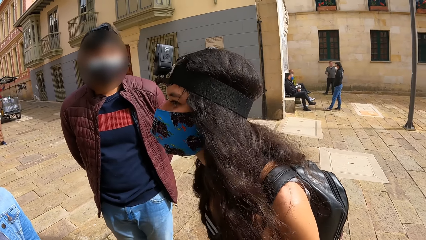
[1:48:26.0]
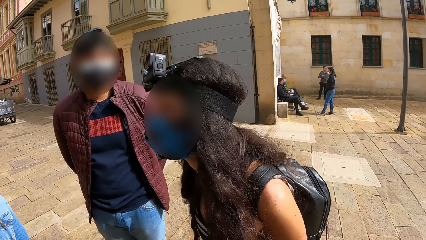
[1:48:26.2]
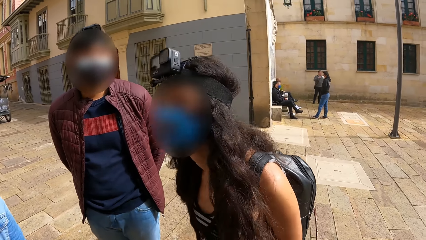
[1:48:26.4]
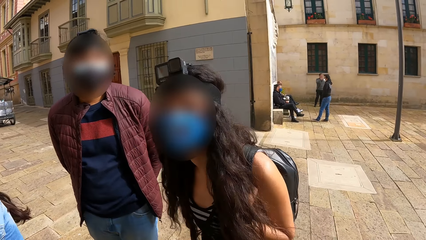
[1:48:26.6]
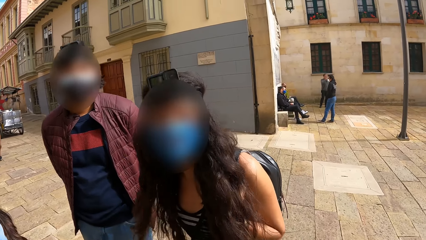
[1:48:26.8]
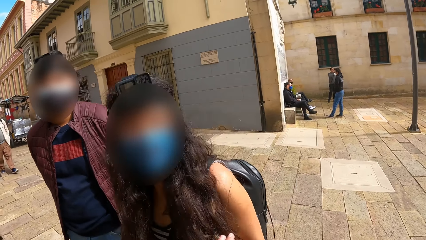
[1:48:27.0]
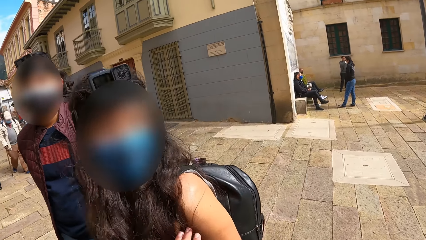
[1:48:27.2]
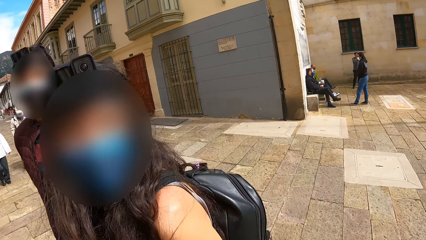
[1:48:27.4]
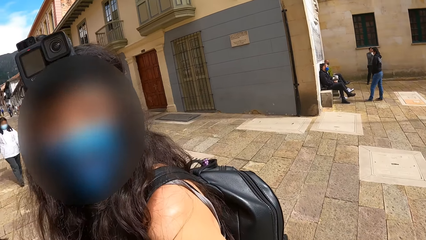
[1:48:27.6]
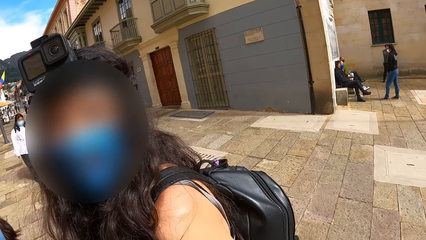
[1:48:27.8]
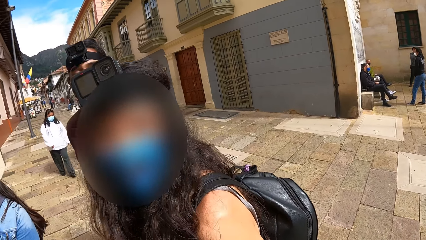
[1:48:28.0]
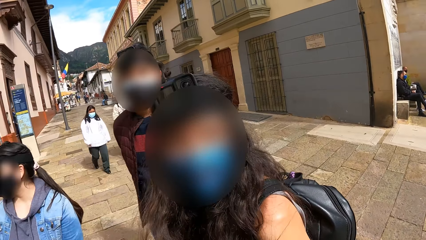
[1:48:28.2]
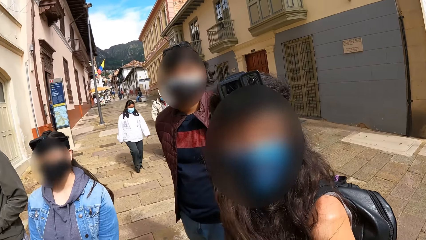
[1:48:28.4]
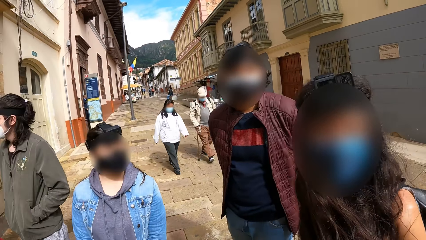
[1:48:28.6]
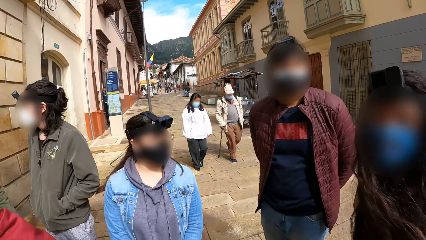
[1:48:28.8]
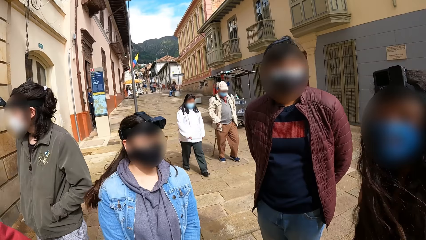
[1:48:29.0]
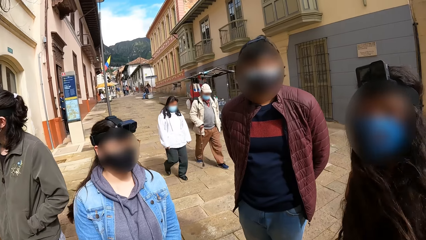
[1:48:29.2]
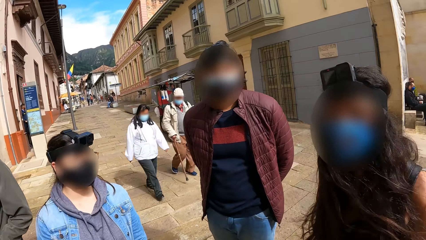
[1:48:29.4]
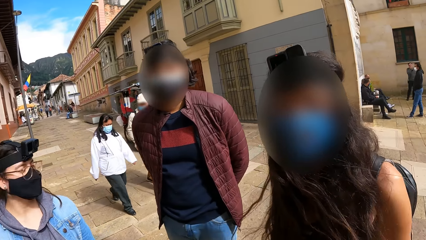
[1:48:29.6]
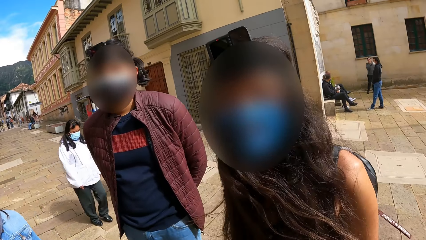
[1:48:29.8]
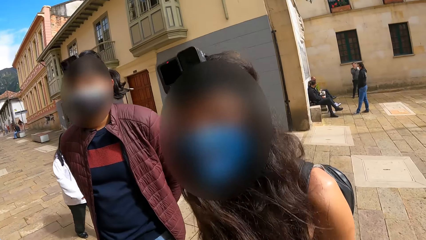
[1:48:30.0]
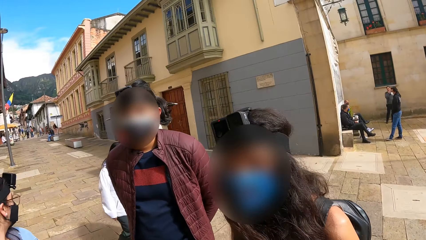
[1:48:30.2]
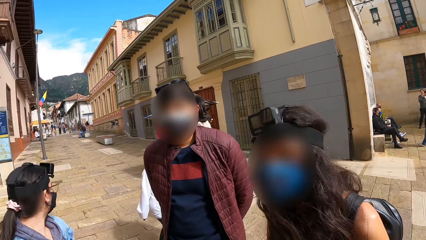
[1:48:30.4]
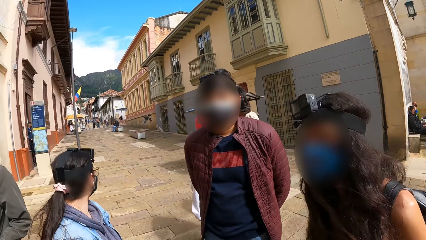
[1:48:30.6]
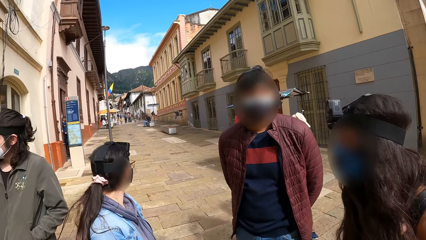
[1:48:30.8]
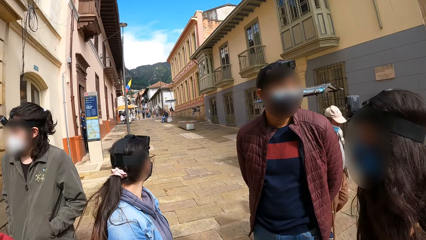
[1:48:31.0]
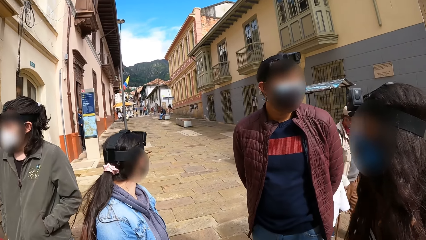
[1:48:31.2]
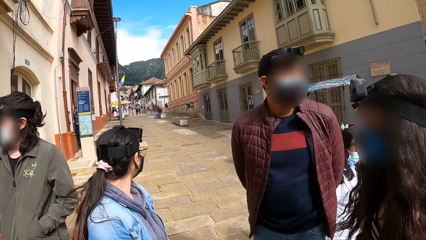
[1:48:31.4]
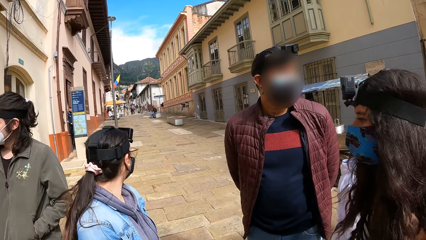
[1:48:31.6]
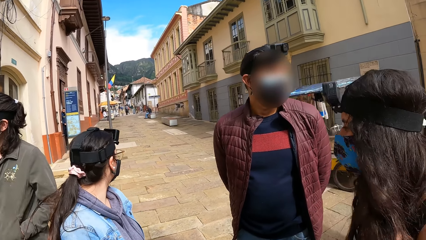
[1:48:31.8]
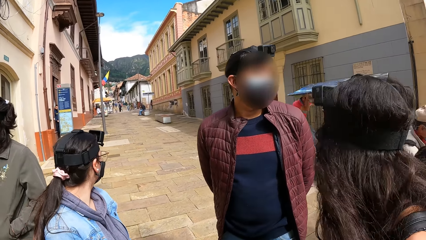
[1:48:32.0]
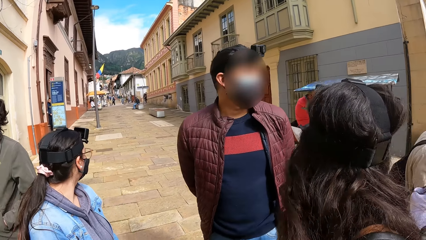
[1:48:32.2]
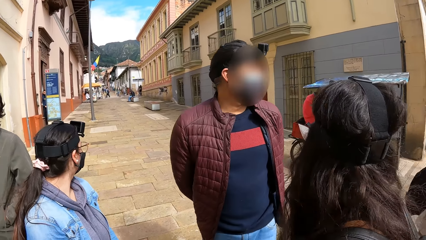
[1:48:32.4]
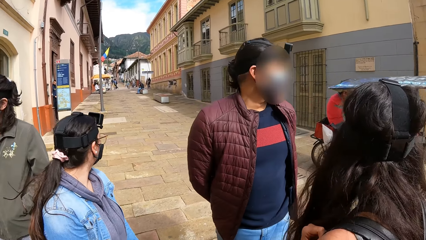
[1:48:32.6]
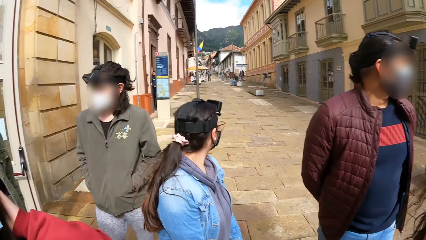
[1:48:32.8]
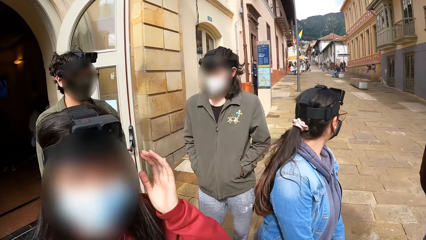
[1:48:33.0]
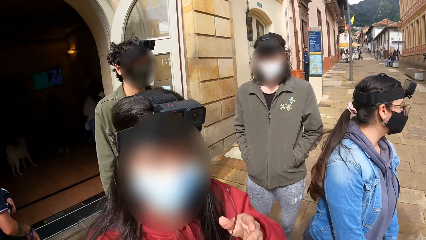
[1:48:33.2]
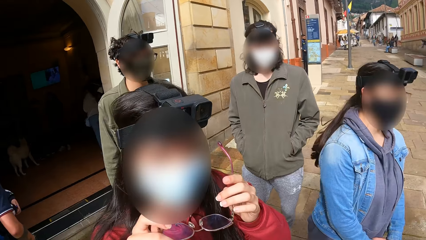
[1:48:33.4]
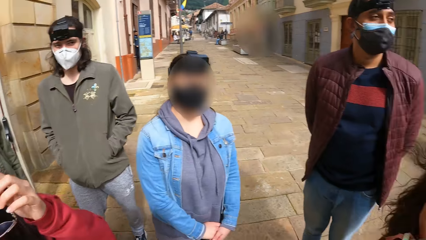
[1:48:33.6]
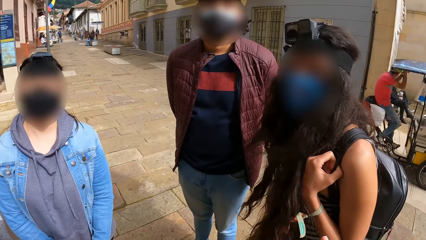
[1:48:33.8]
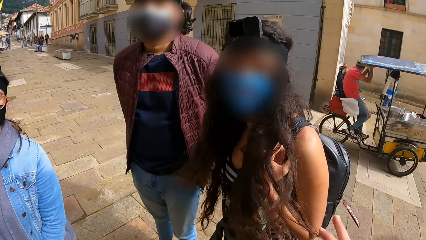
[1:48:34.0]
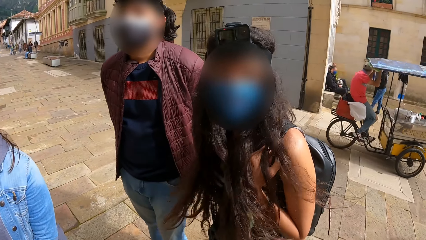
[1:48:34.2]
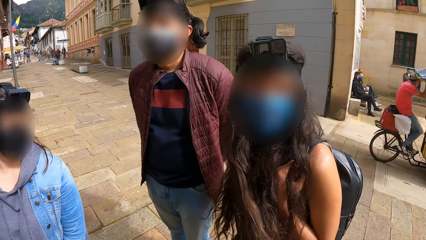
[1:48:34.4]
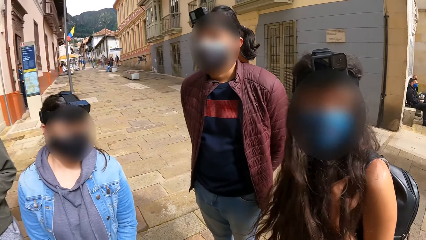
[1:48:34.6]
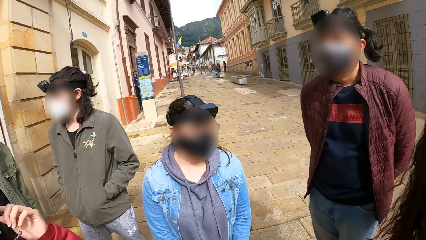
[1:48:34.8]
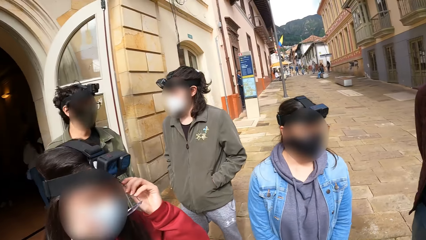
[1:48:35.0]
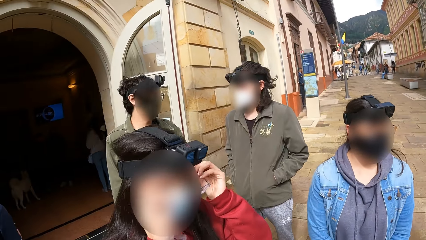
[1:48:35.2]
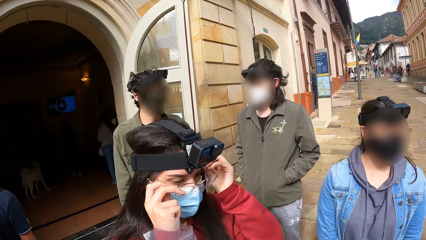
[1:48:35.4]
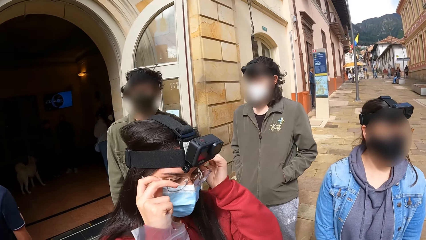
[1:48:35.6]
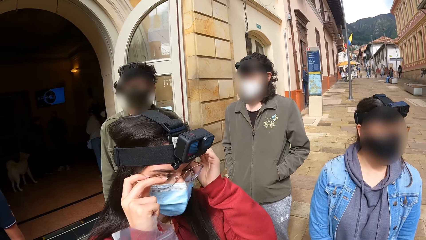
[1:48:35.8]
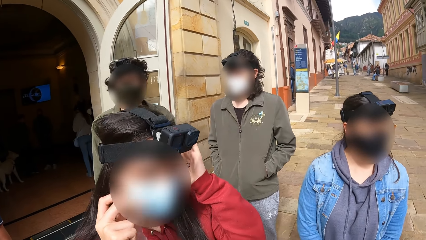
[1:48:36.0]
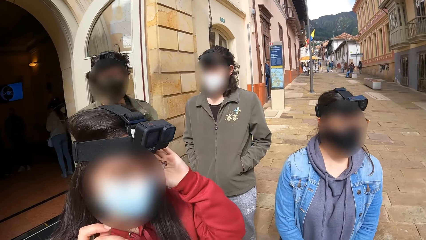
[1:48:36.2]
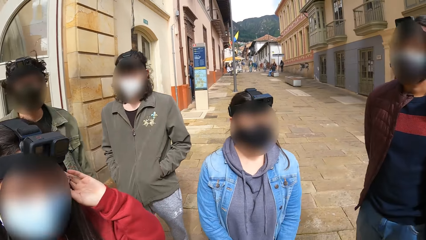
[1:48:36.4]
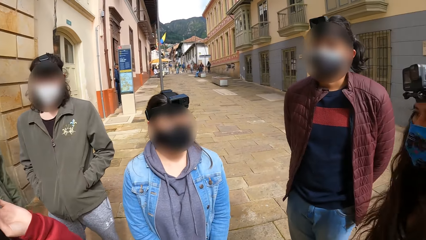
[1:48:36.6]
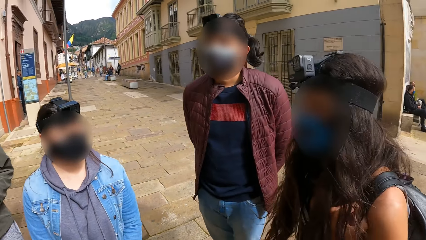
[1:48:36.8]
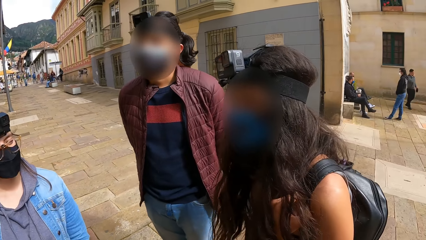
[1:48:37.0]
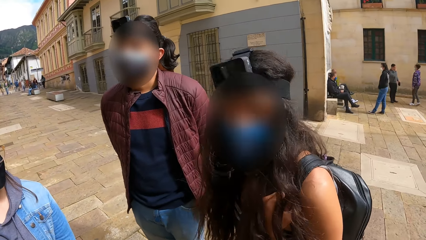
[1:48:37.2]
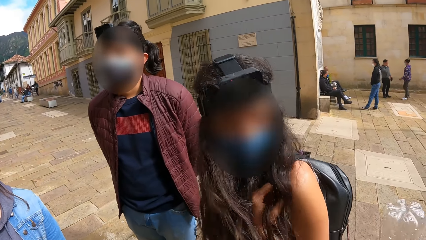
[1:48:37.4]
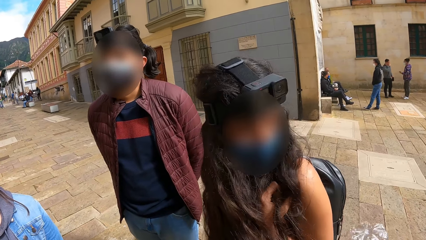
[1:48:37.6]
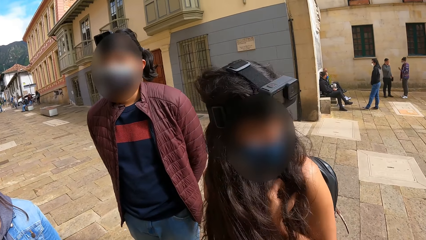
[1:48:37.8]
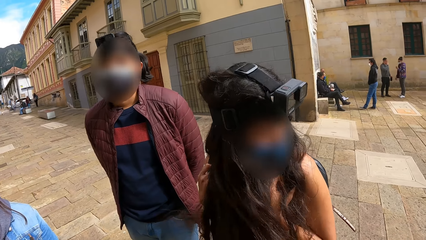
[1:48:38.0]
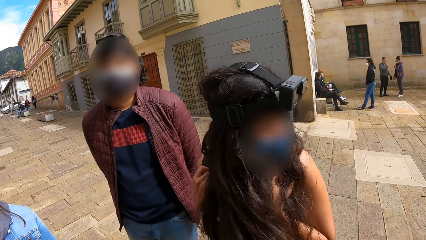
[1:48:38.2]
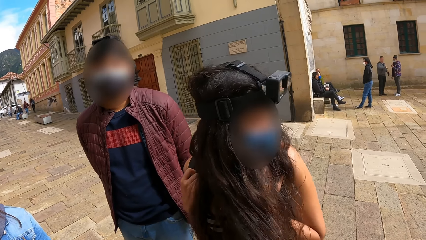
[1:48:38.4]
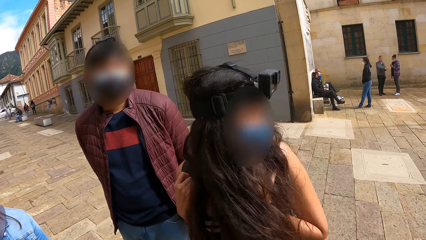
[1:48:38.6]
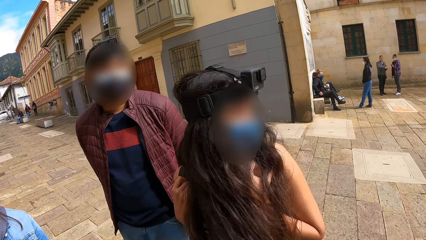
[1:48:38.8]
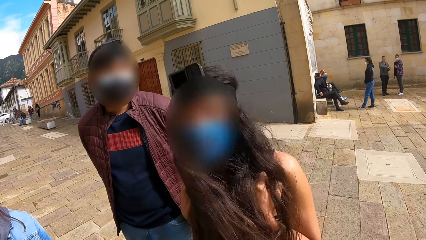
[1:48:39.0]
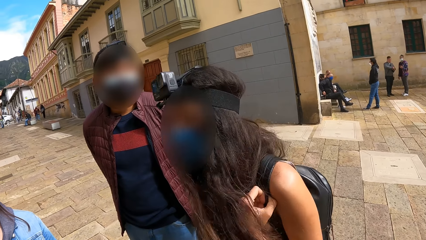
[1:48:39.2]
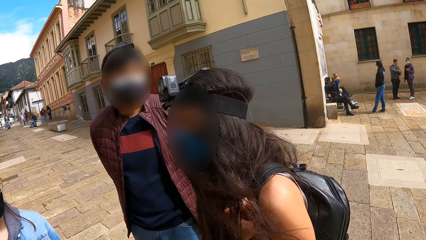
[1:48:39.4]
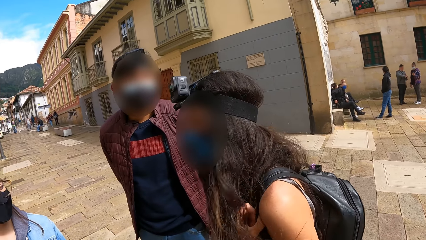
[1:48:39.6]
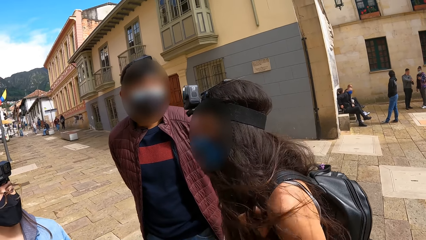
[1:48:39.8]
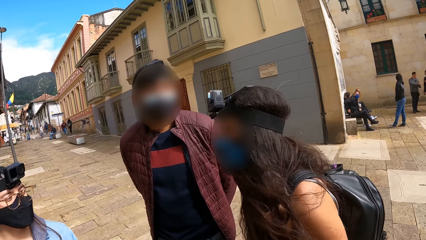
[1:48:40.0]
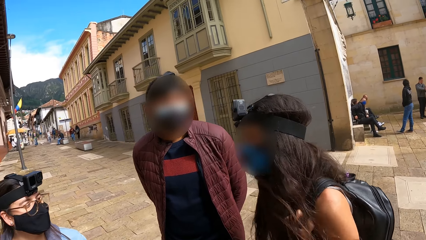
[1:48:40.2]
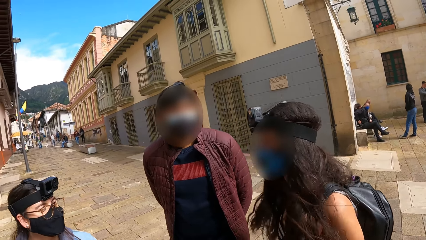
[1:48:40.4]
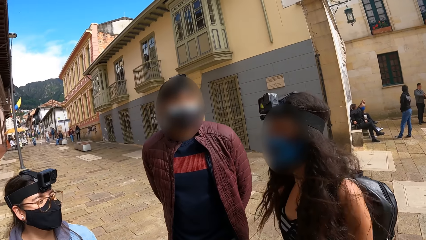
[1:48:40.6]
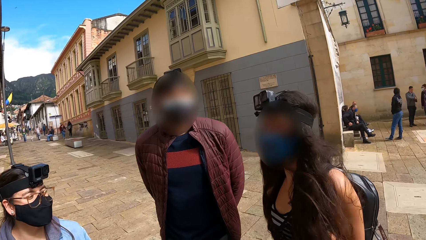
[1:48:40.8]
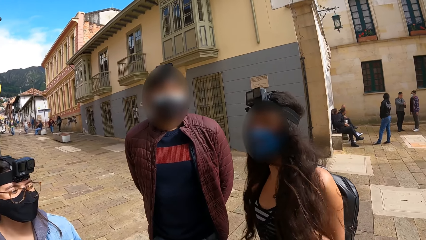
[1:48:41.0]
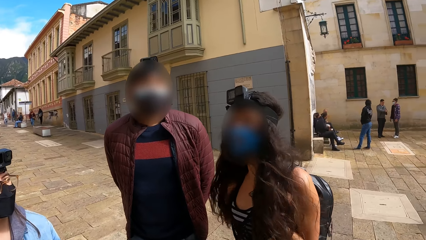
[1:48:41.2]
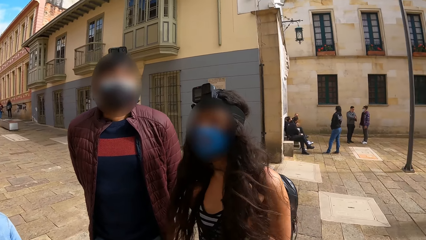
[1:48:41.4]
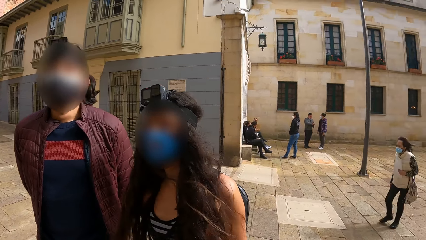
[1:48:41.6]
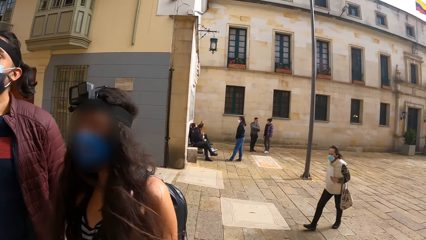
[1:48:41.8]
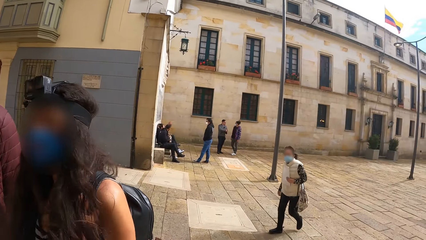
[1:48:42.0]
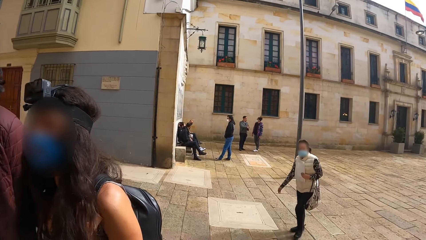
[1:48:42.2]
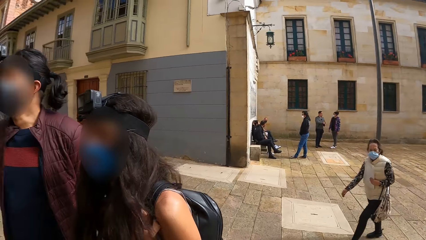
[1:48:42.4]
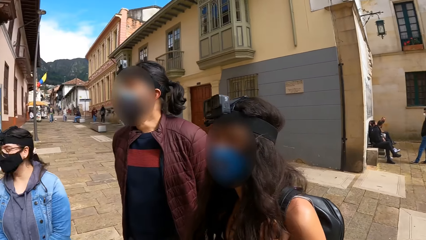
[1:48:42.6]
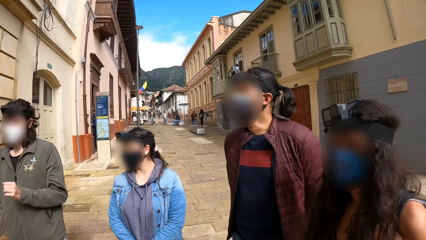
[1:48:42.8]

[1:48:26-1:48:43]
A woman interacts with the camera wearer. The camera wearer looks around. The other woman wears the pair of glasses on her face with her hands. The camera wearer looks around.
